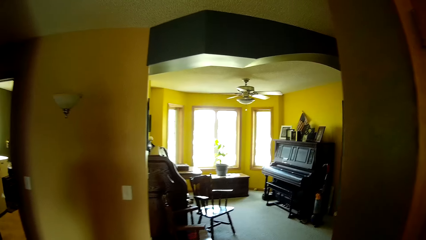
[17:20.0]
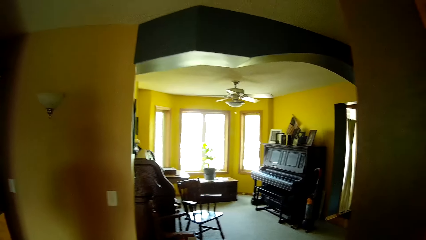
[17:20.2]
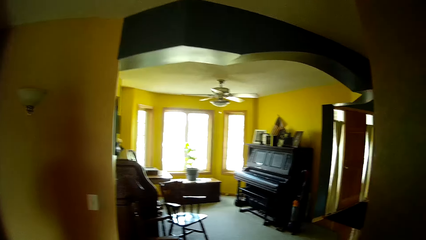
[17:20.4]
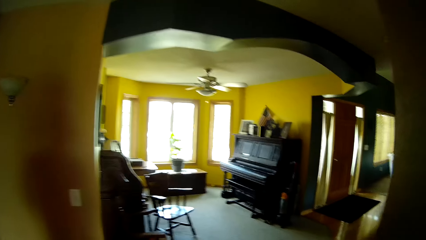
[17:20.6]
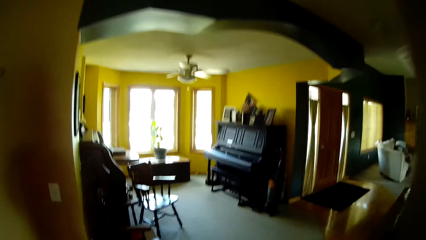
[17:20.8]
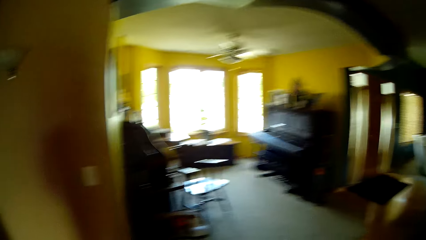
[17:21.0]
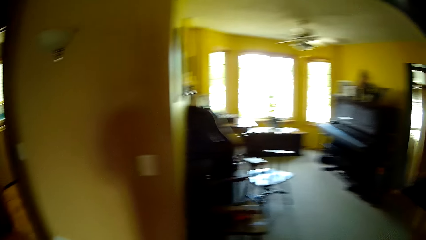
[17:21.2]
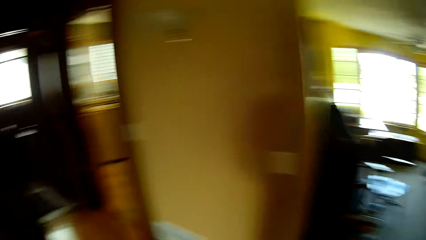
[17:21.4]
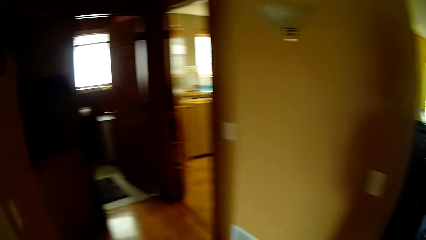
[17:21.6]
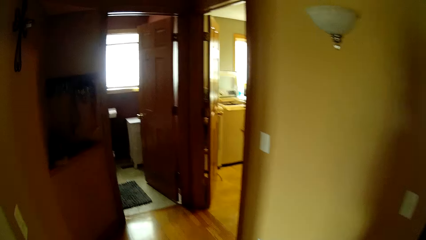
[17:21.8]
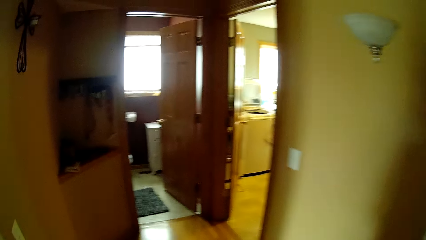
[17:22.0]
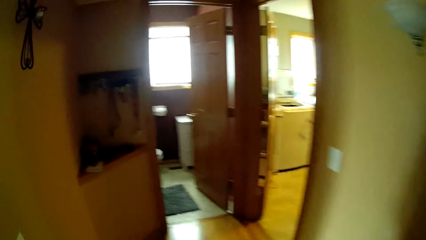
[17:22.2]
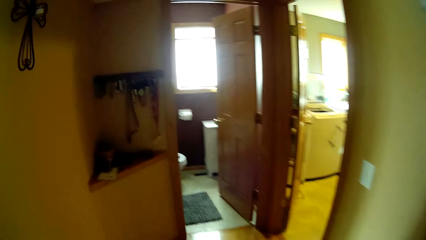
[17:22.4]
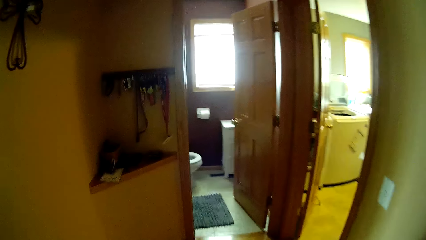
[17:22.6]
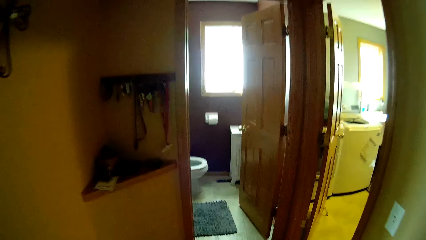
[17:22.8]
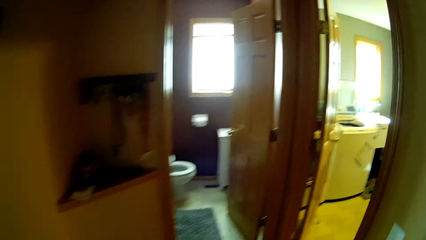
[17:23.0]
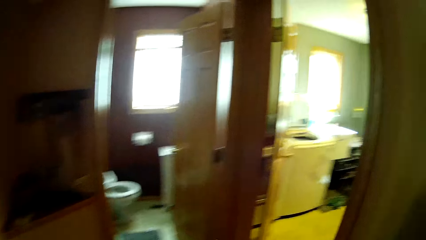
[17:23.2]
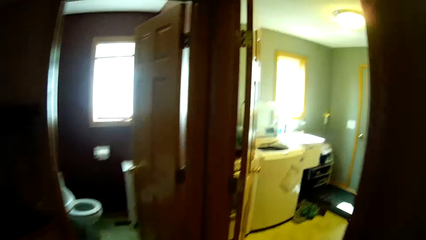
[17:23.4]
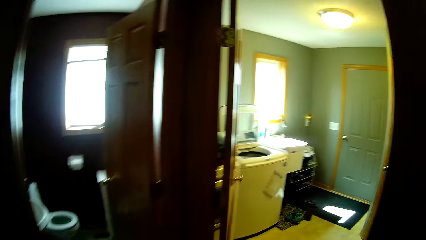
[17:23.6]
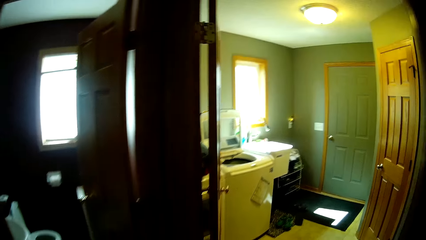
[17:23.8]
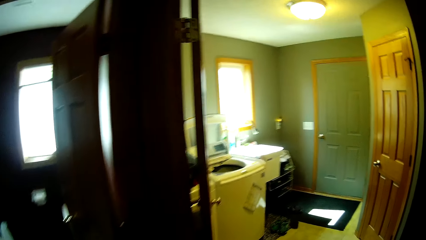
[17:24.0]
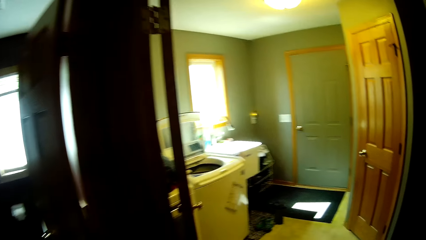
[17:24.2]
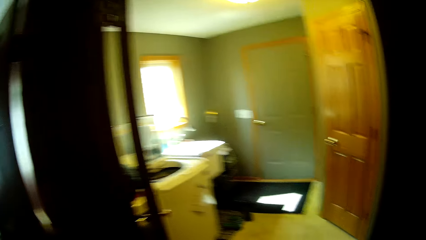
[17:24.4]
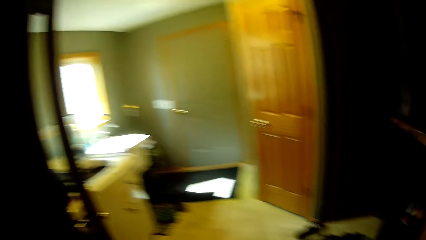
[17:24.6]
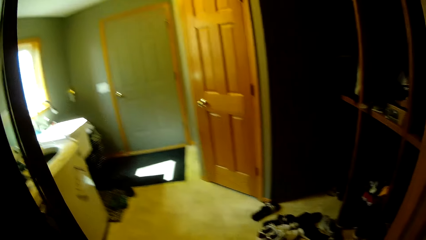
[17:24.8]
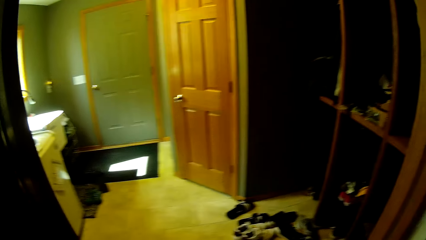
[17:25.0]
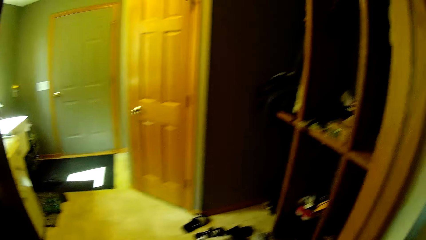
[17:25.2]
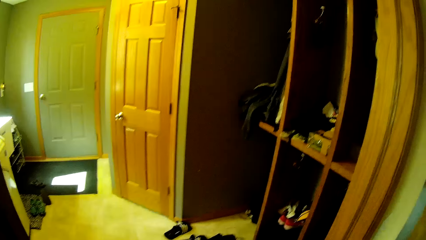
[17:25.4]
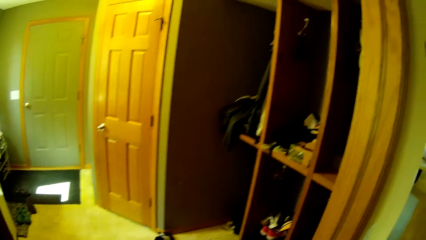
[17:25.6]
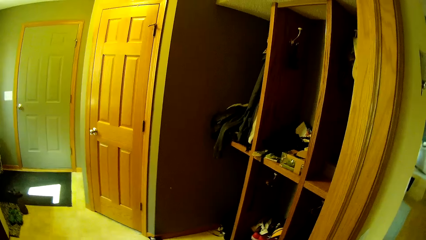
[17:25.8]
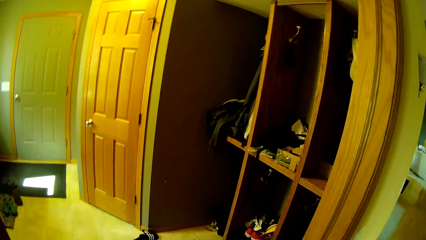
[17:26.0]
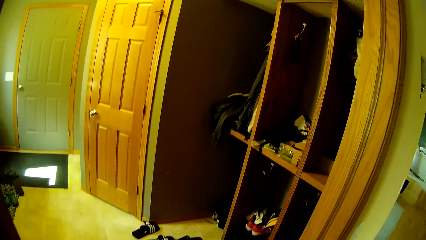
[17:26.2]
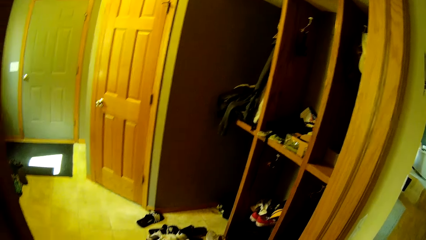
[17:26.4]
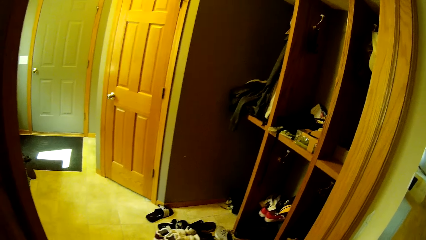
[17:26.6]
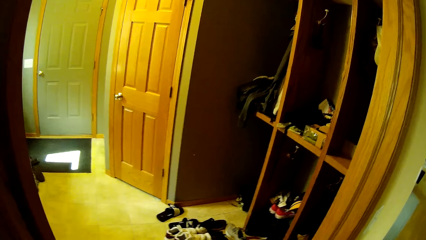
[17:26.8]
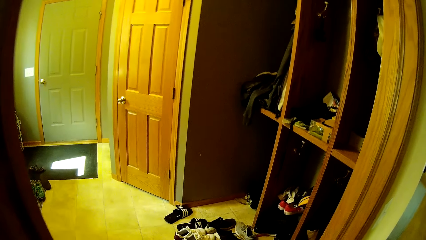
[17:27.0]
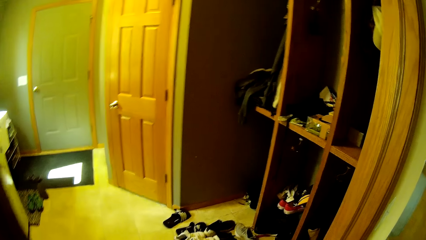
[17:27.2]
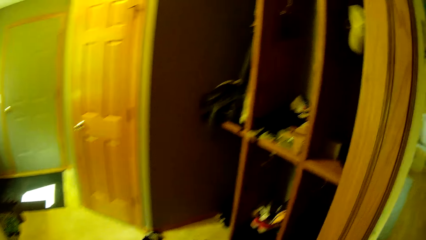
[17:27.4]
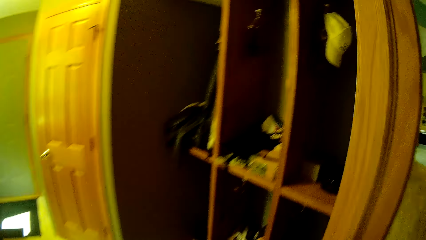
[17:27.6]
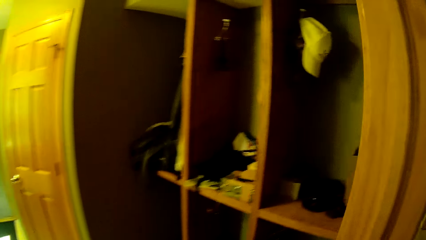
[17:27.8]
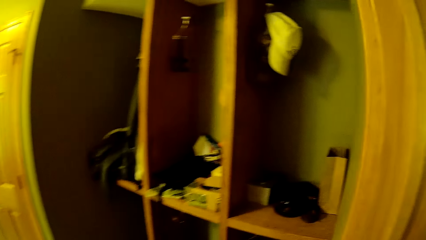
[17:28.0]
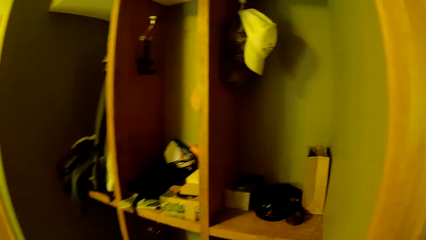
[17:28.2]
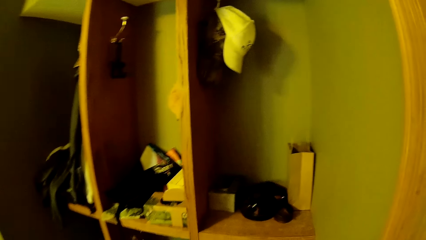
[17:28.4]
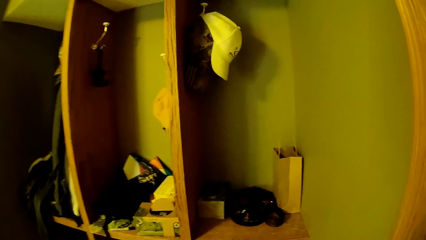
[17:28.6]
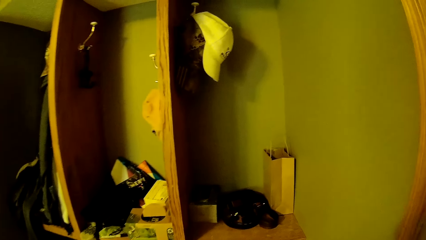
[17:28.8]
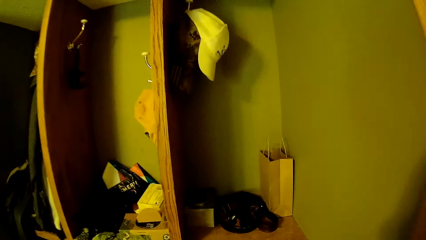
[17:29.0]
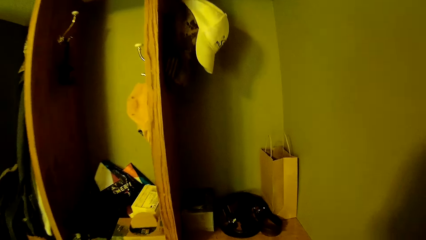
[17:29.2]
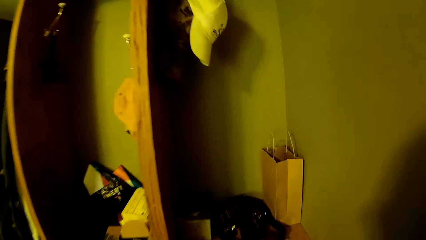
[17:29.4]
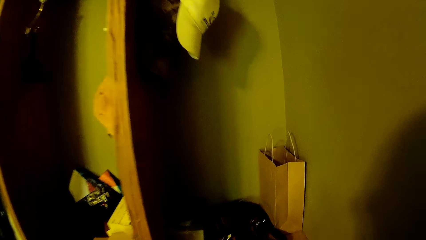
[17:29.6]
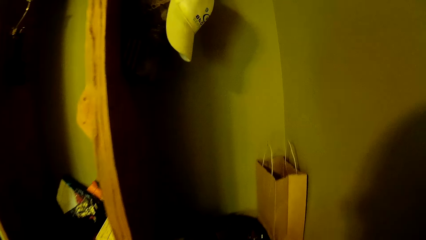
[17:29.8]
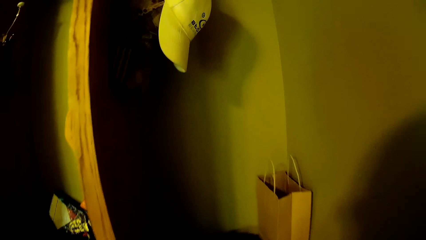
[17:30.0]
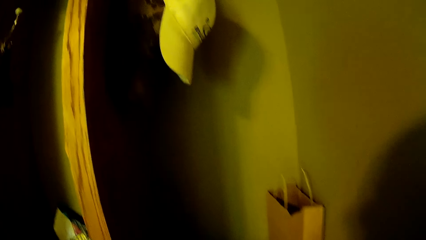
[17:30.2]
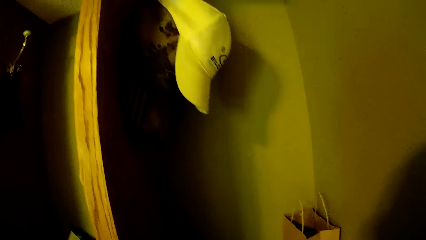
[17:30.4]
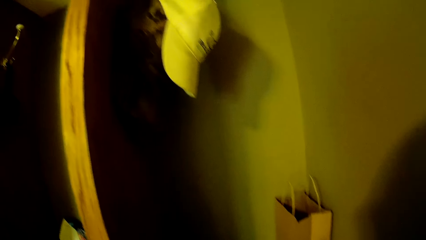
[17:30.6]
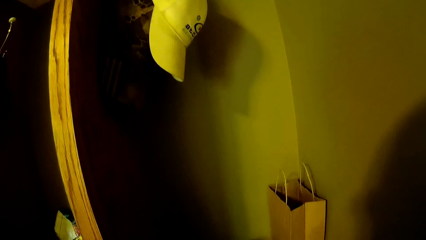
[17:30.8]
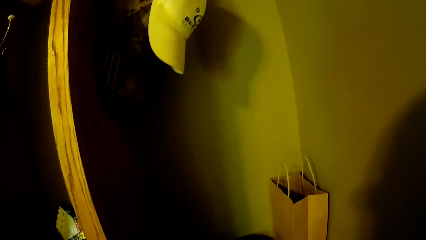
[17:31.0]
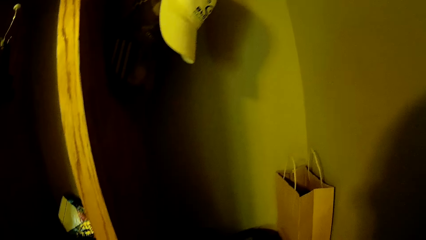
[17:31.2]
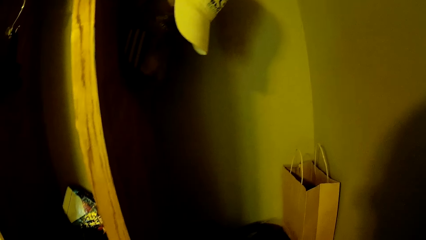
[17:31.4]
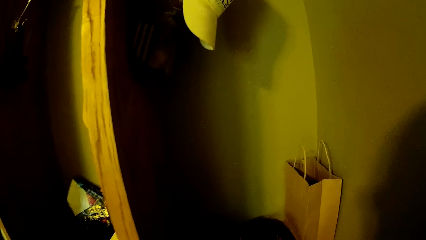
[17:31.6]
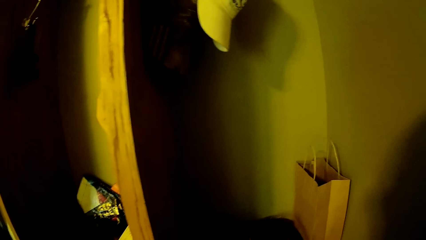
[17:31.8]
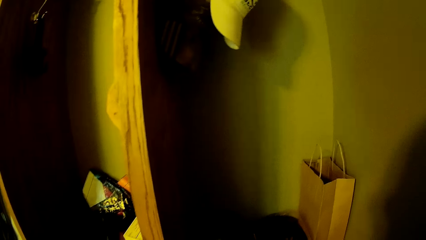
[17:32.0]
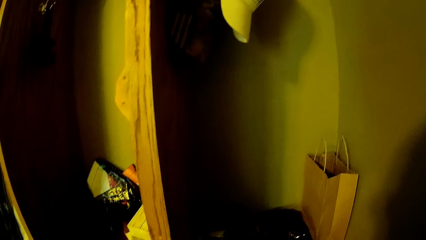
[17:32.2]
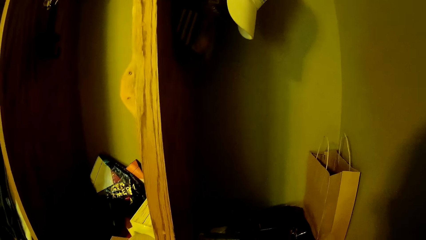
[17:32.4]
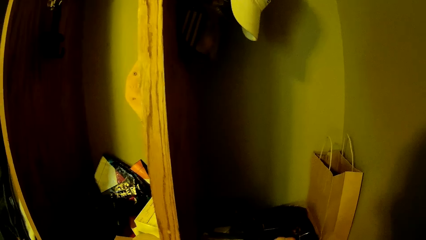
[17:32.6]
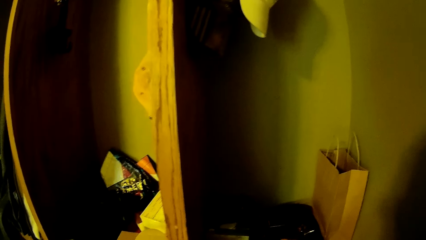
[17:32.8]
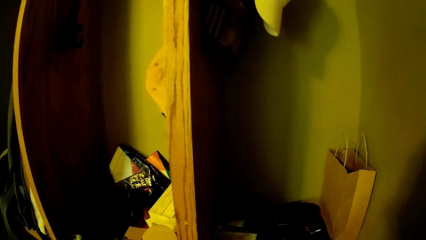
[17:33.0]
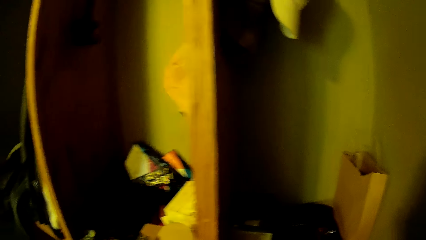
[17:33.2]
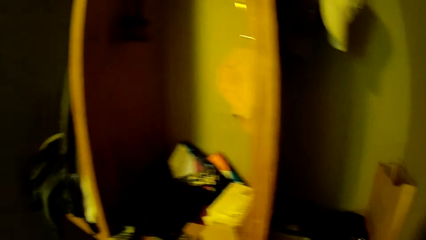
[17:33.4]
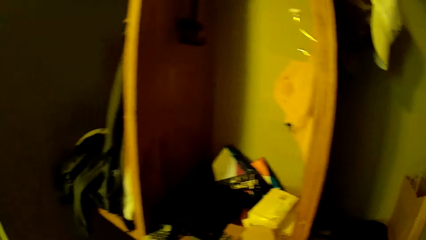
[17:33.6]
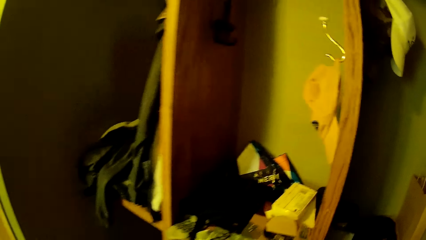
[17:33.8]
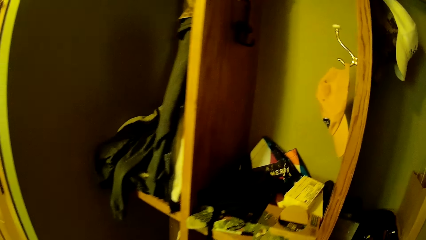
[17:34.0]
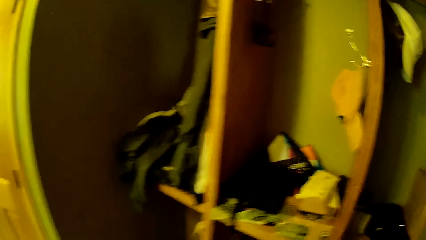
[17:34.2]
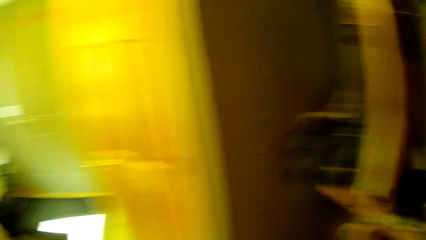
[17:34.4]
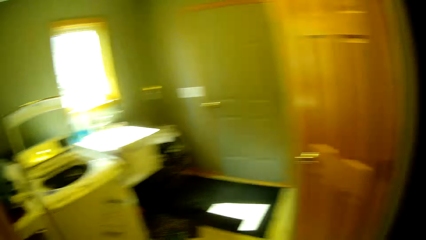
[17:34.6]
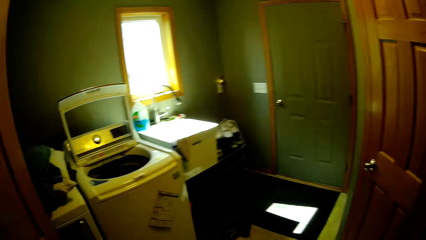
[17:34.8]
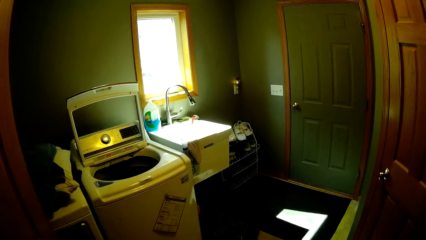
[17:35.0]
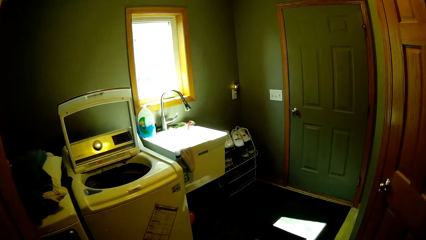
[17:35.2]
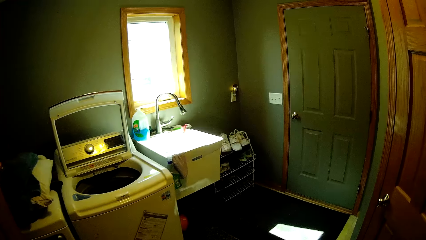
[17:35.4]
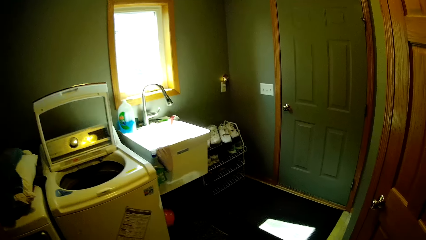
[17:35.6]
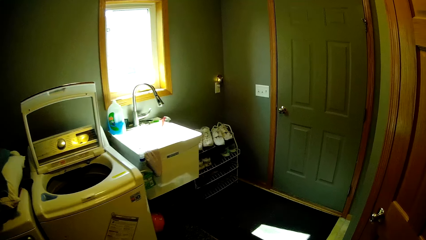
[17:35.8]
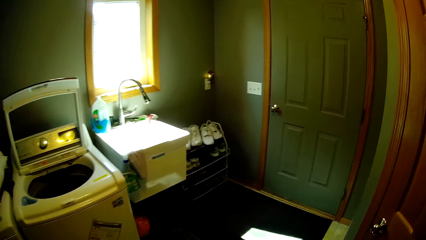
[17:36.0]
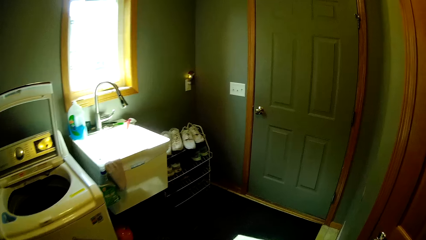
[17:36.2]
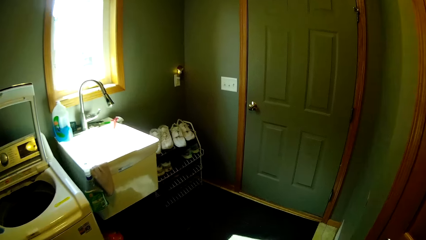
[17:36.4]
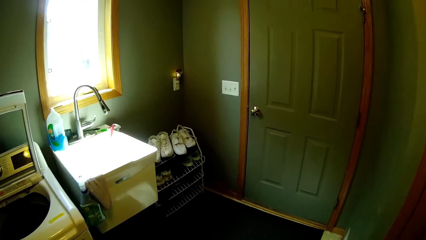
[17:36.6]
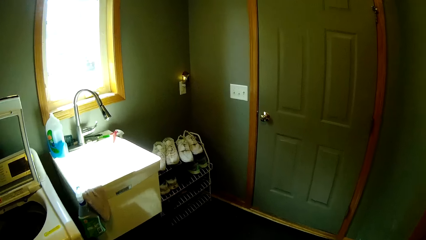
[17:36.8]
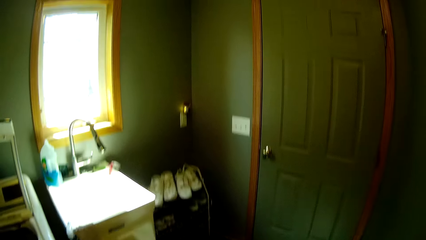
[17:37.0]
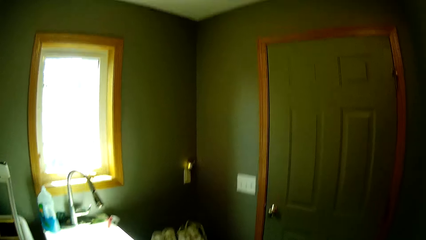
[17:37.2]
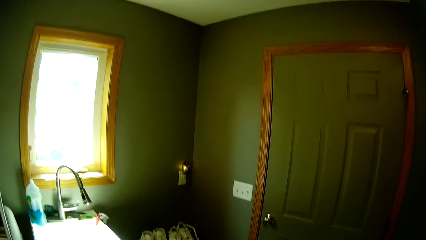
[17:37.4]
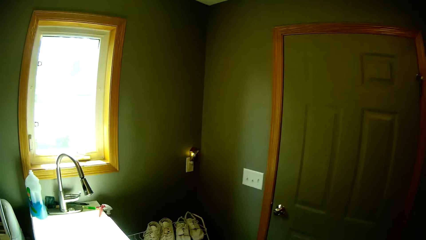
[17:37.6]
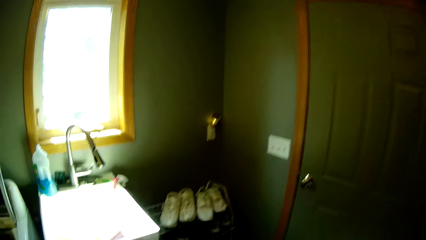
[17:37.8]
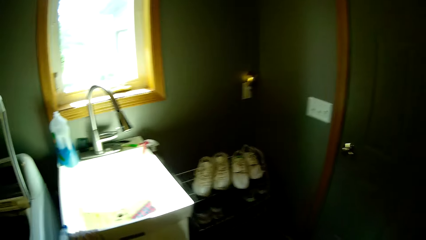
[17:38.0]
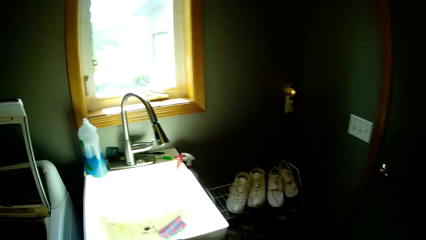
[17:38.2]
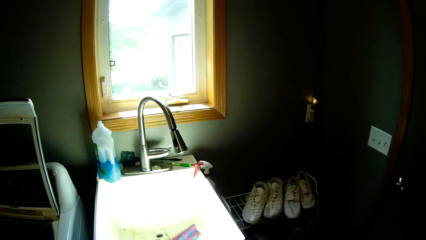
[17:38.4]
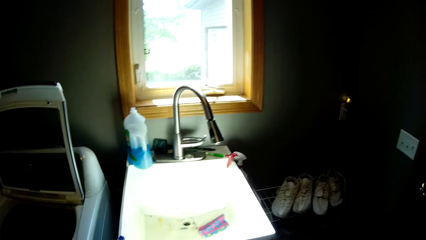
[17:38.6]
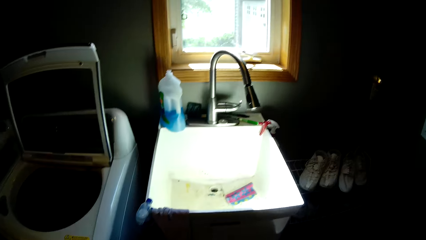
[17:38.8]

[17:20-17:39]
The camera wearer looks around. They step forward. They do something. They touch something. They walk around the house.
